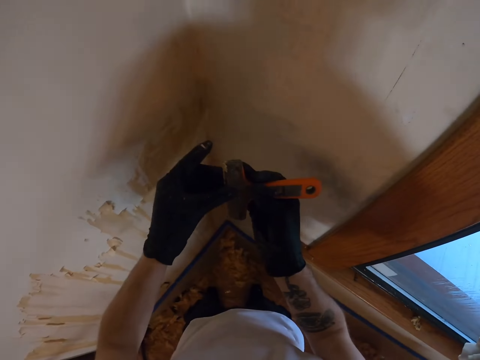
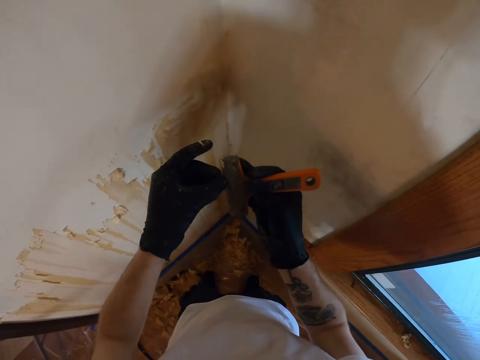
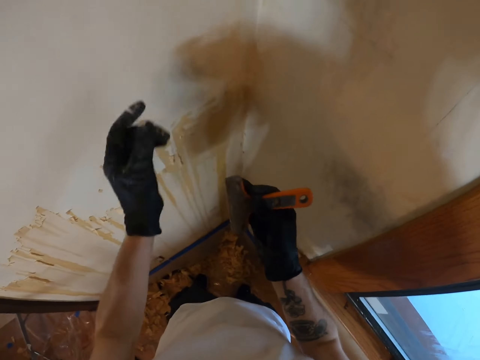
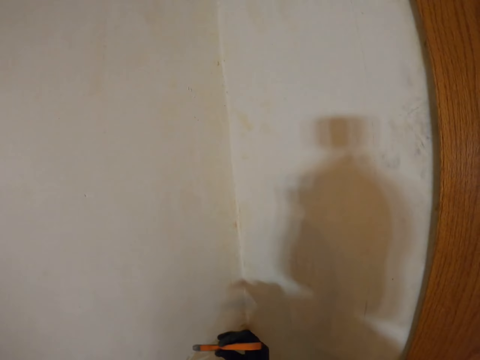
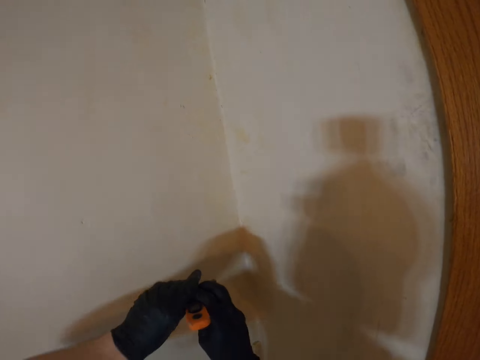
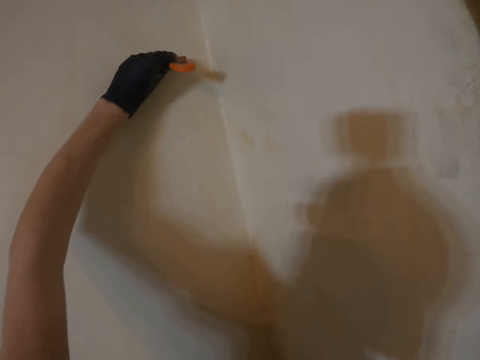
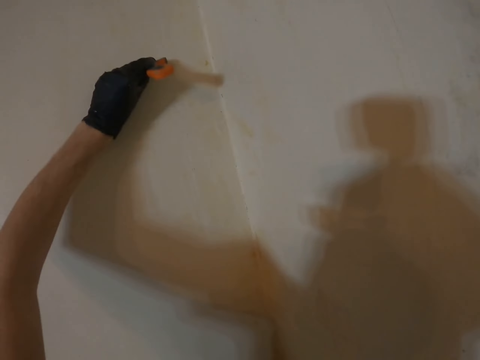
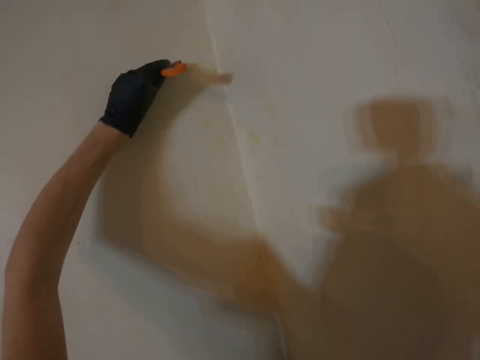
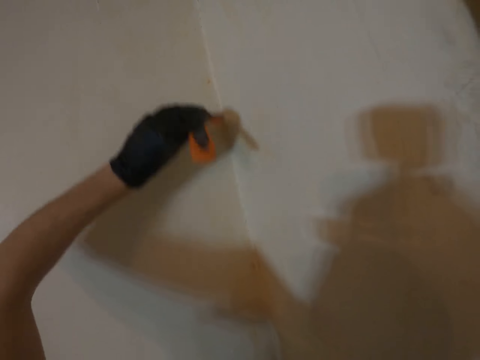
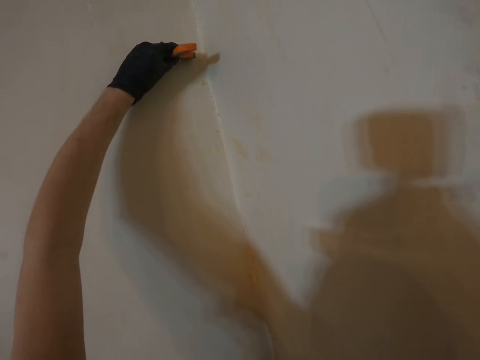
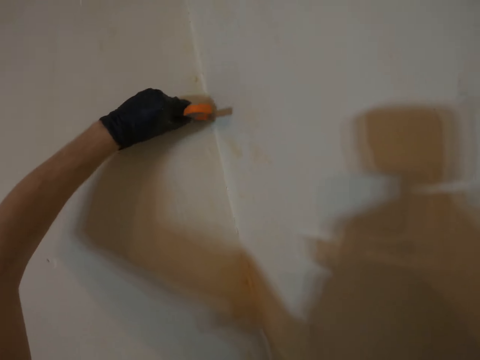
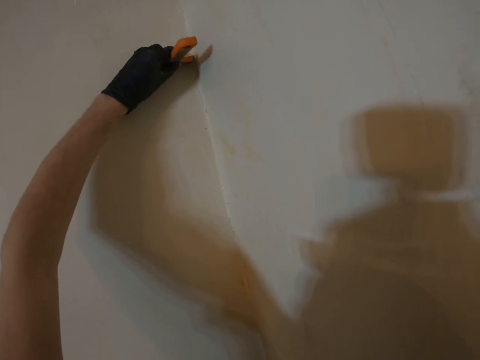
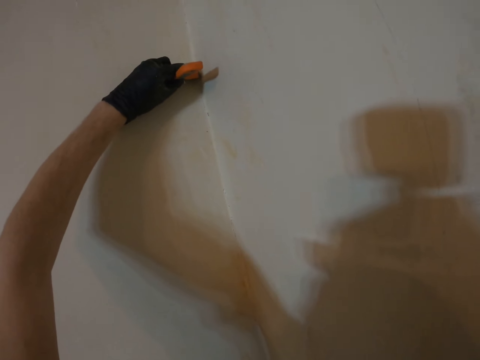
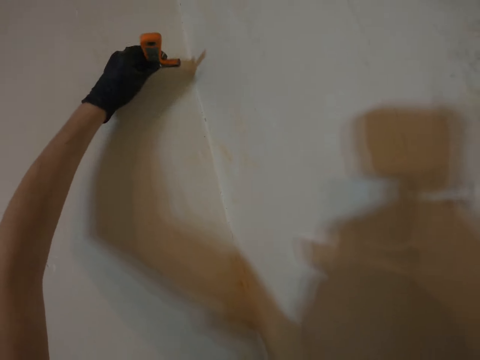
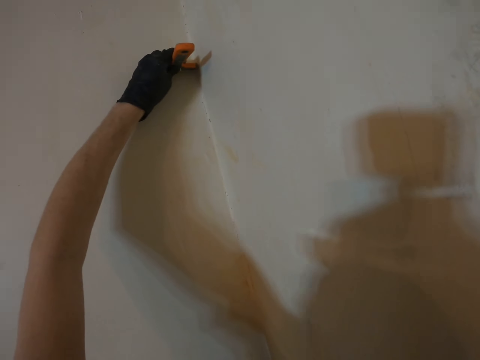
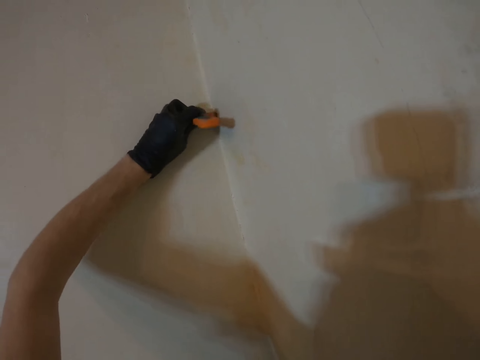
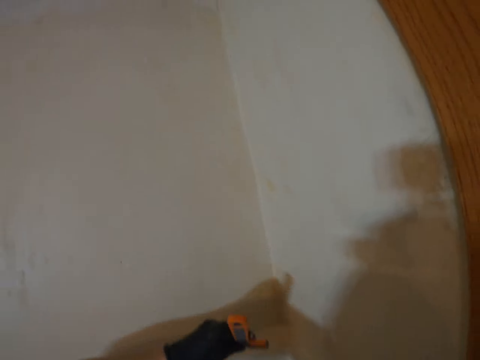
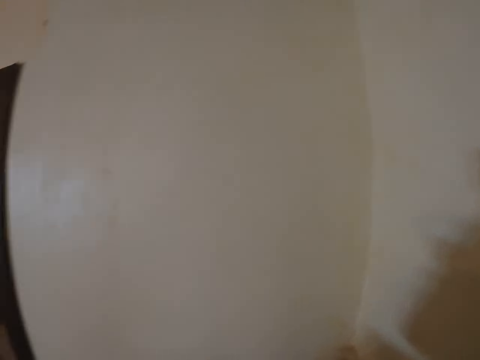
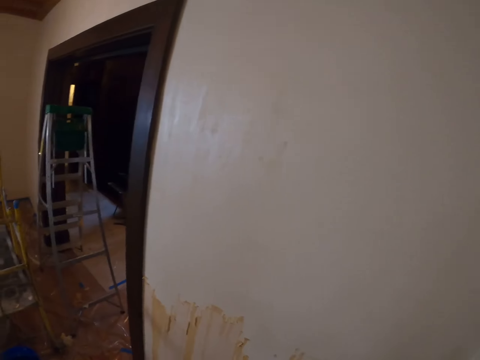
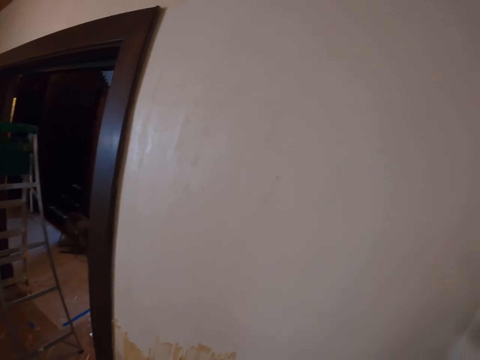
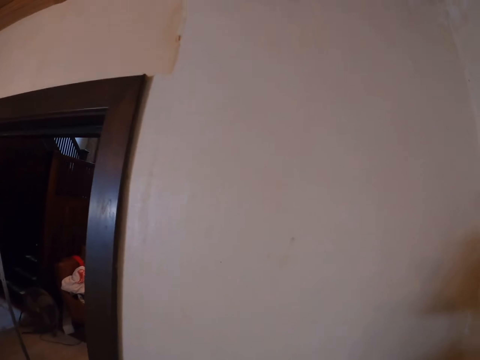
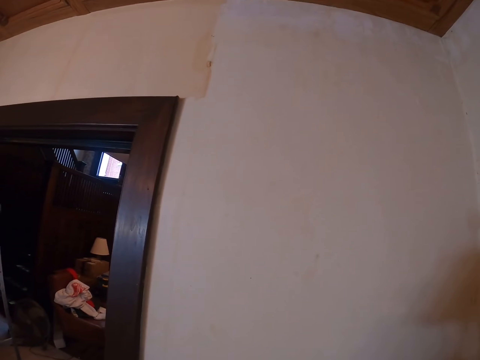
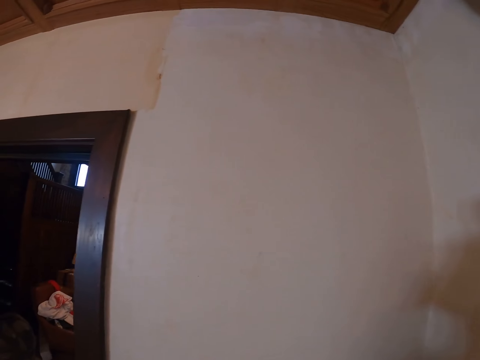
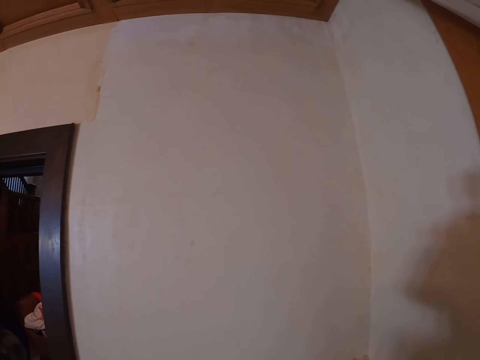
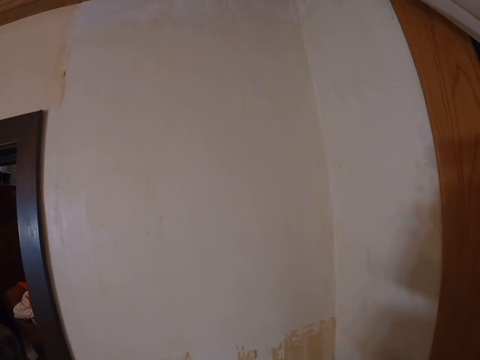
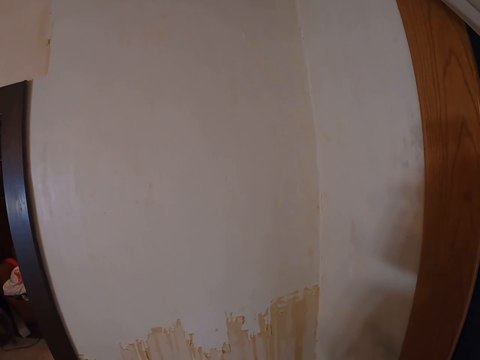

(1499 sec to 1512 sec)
The camera wearer removes the paints from the putty knife with the left hand. They remove the paints with the putty knife with the left hand. They walk around the room. They briefly inspect a scraped wall.

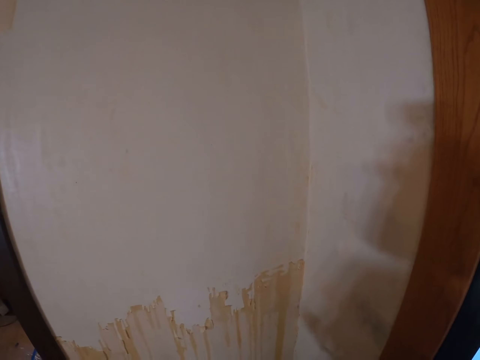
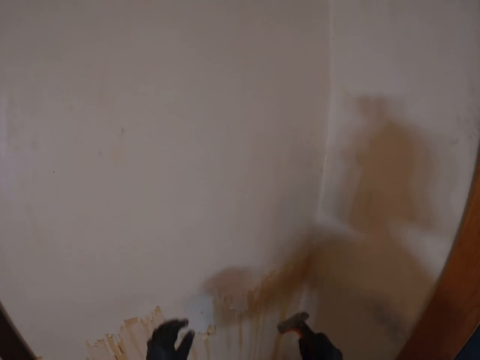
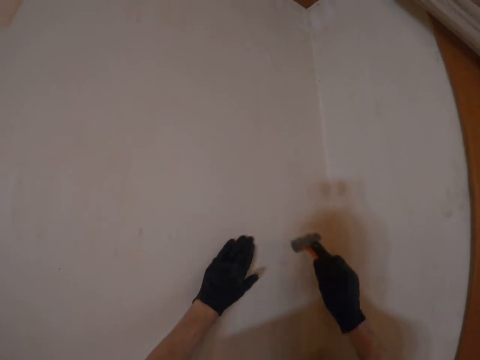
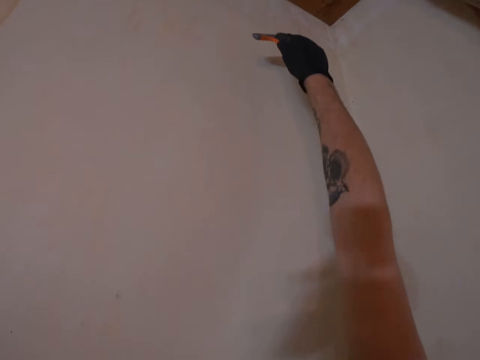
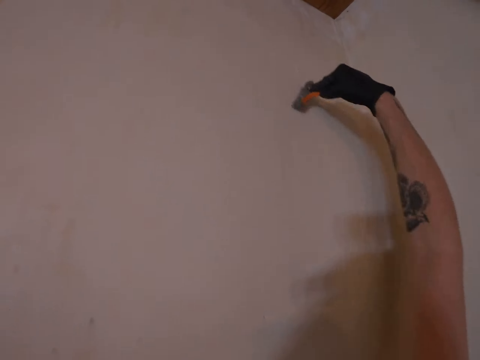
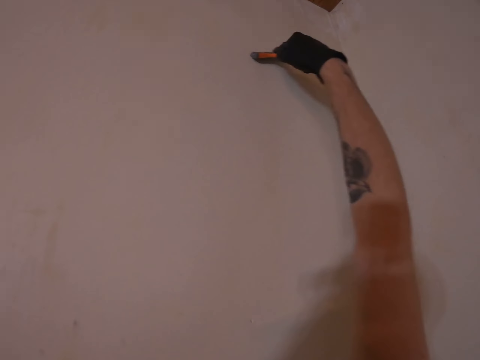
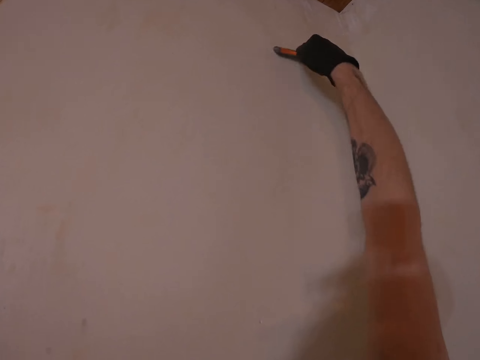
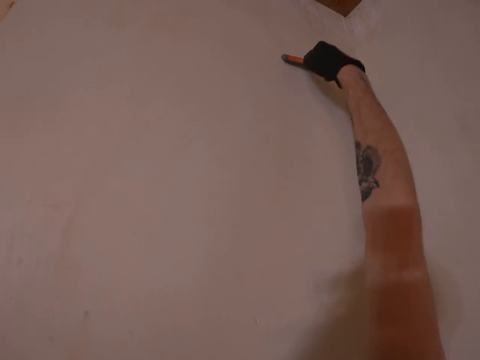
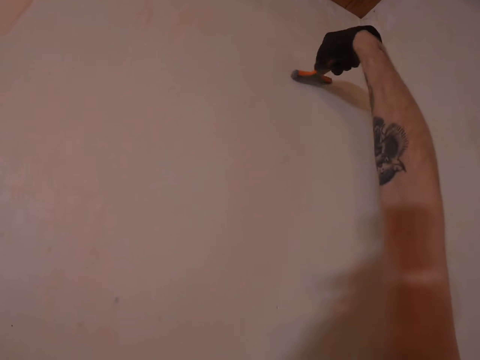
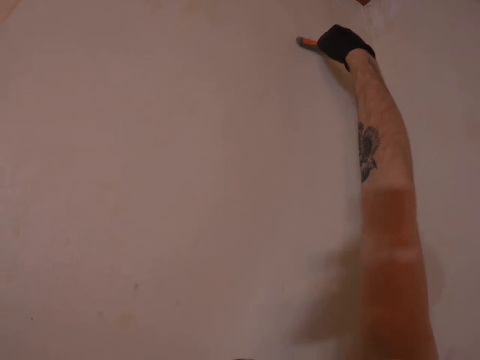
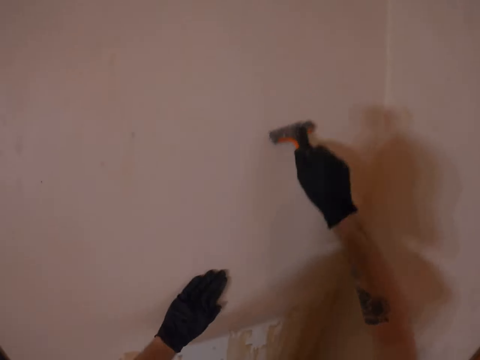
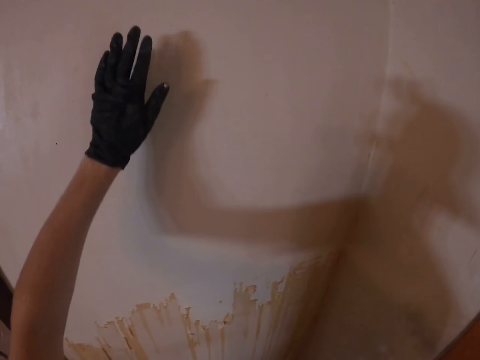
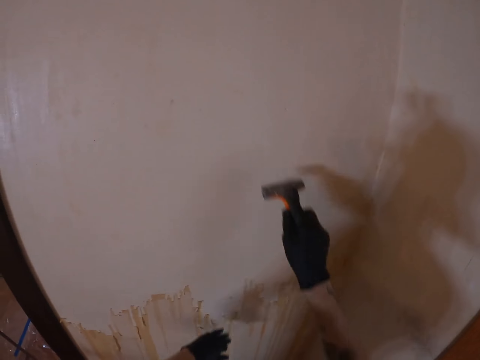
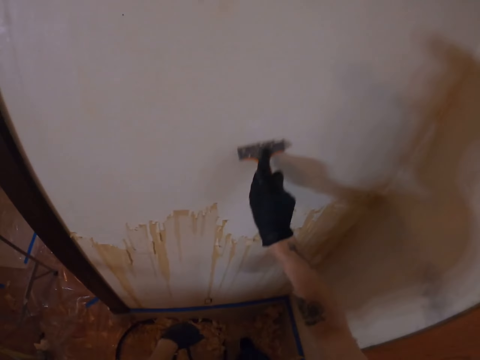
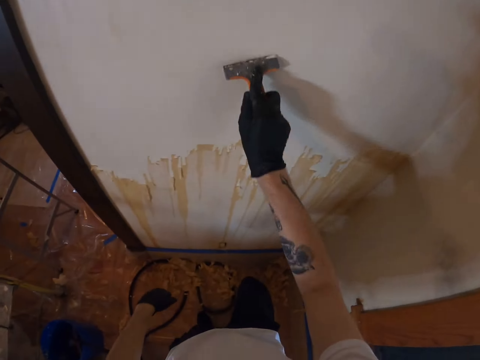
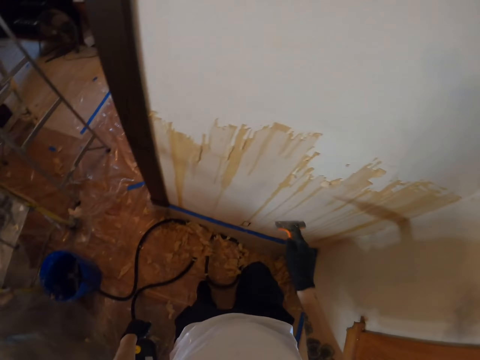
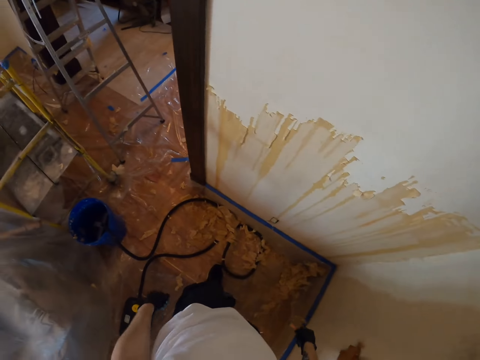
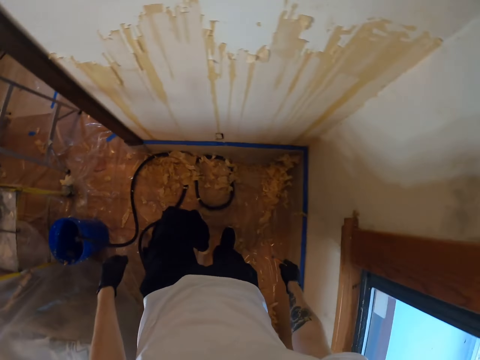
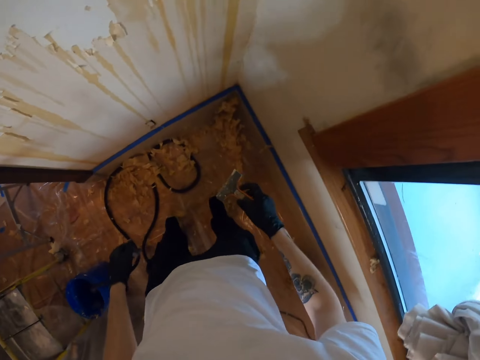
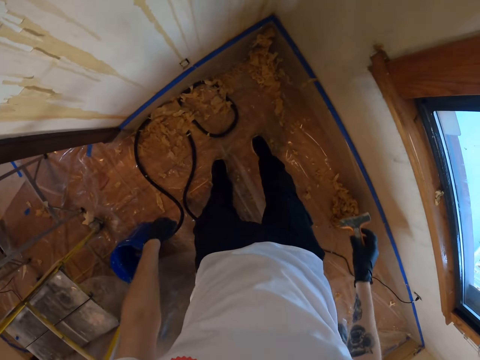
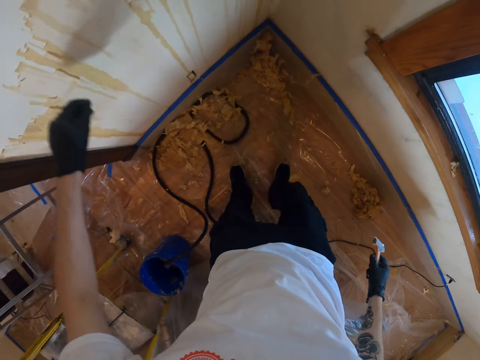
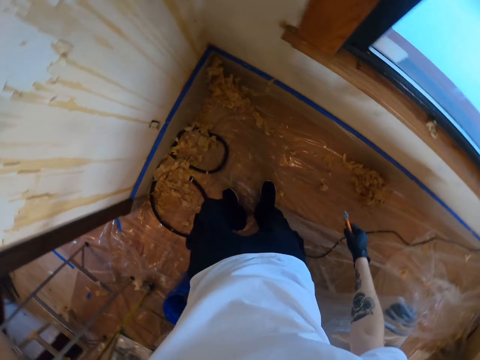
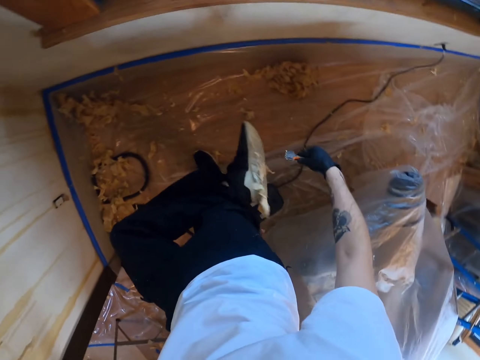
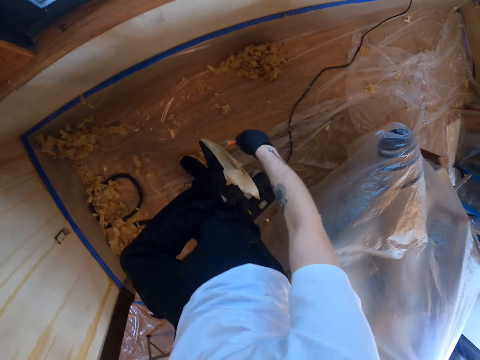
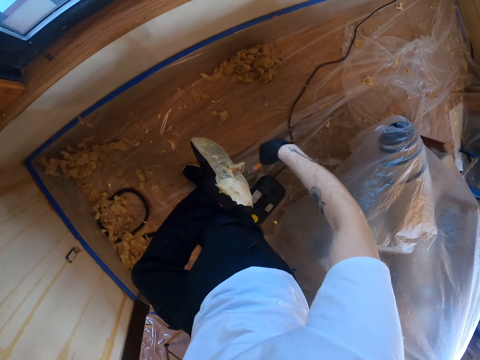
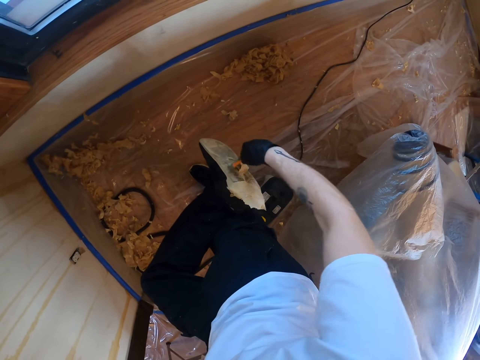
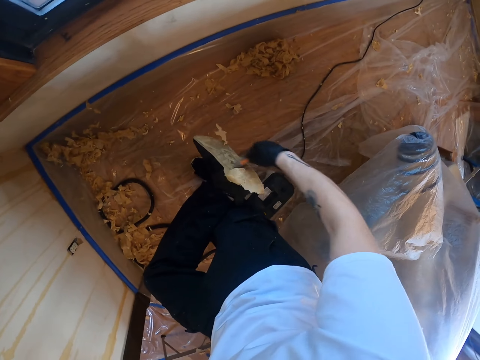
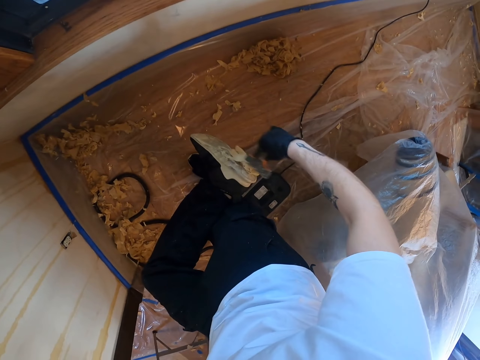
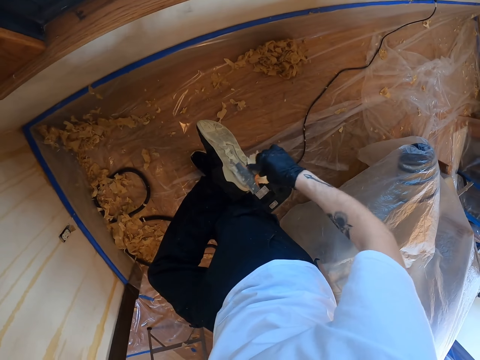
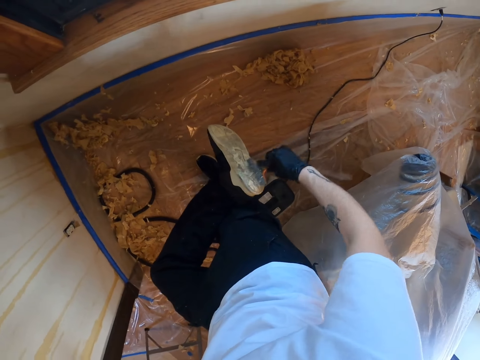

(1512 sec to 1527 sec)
The camera wearer scrapes off paint from the walls using a paint scraper and the left hand. They remove the paints from the putty knife with the left hand. They remove the paint with the left hand. They remove the paints with the putty knife with the right hand. They move slightly backwards. They remove the paint with the left hand. They remove the paint on the shoes with the putty knife from the left leg.
